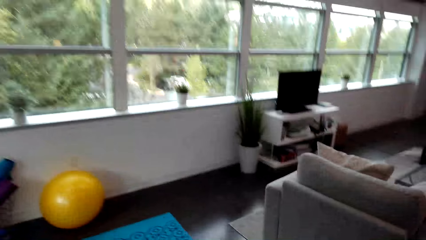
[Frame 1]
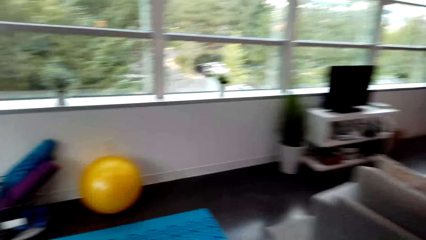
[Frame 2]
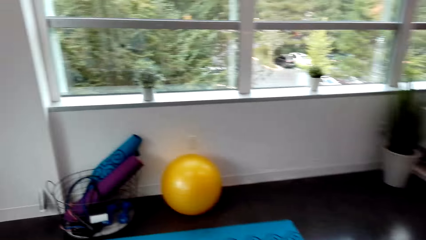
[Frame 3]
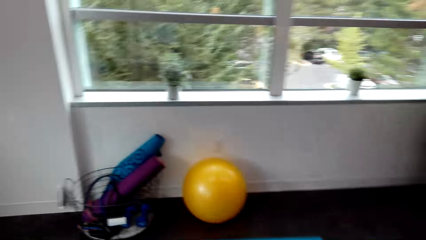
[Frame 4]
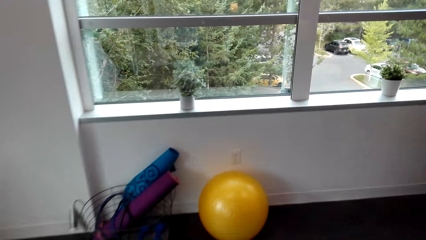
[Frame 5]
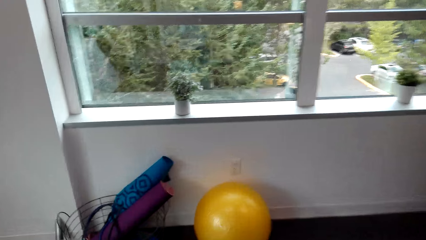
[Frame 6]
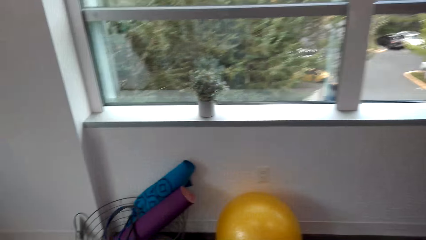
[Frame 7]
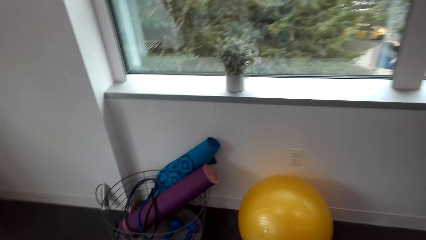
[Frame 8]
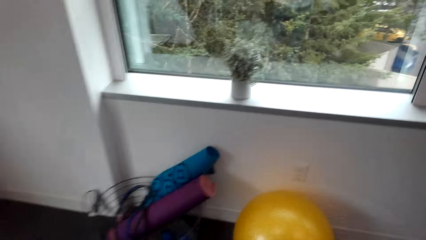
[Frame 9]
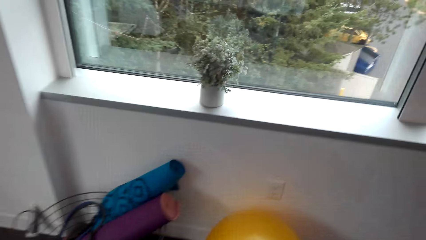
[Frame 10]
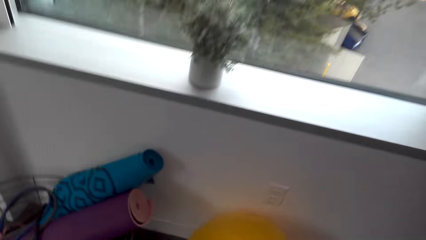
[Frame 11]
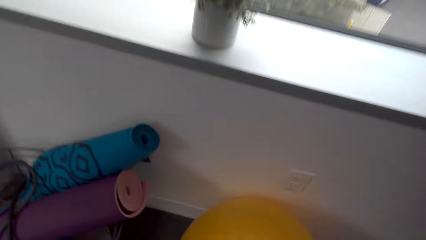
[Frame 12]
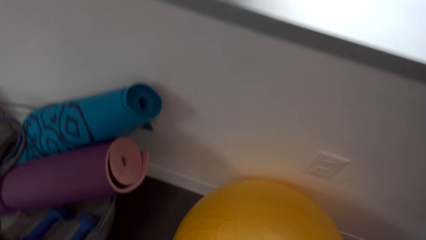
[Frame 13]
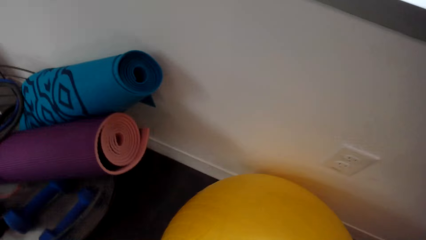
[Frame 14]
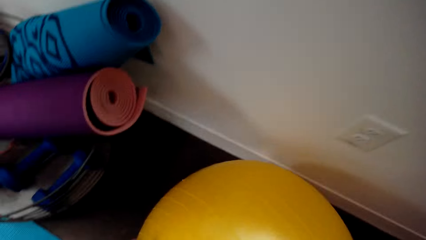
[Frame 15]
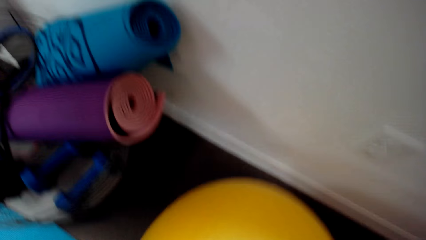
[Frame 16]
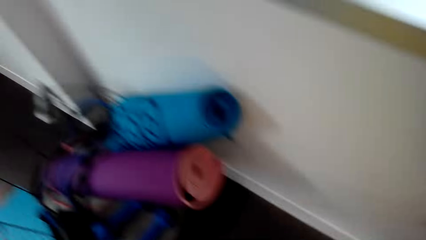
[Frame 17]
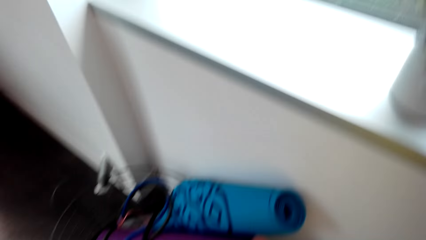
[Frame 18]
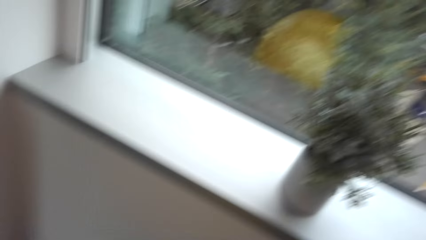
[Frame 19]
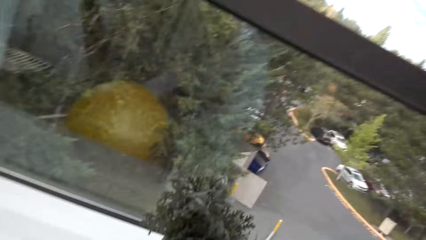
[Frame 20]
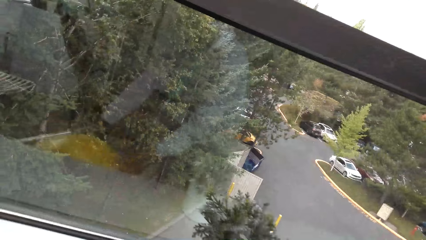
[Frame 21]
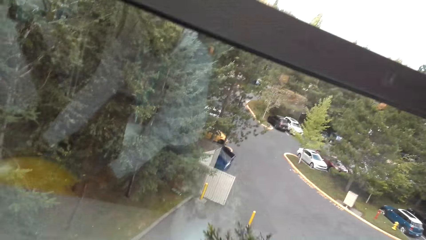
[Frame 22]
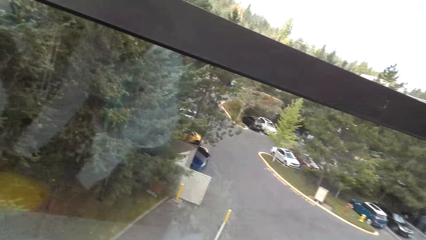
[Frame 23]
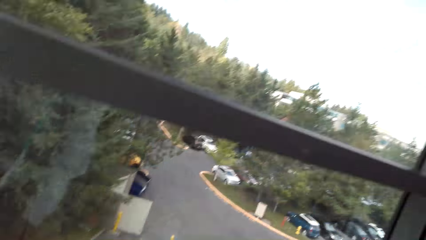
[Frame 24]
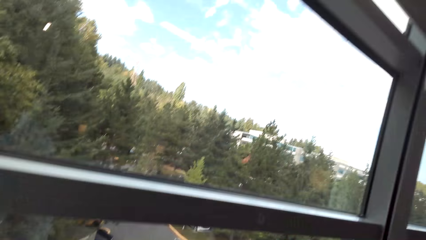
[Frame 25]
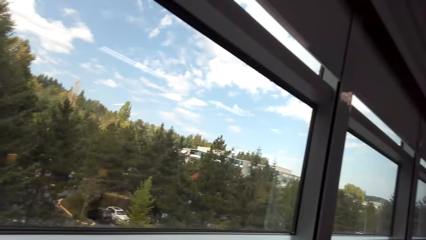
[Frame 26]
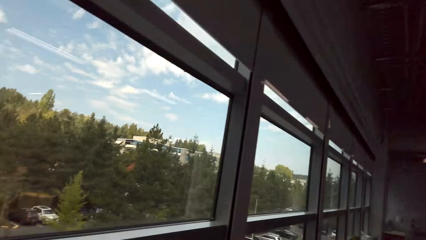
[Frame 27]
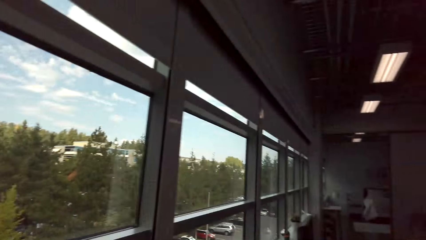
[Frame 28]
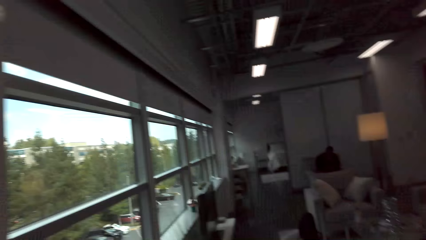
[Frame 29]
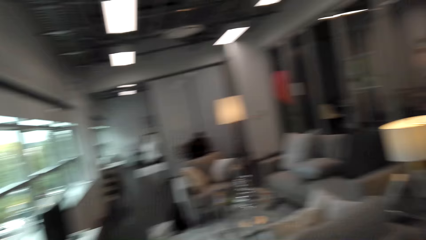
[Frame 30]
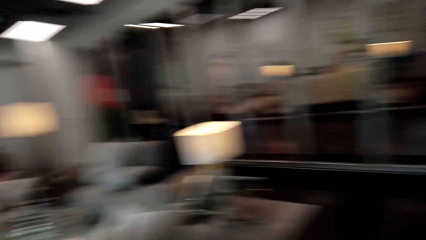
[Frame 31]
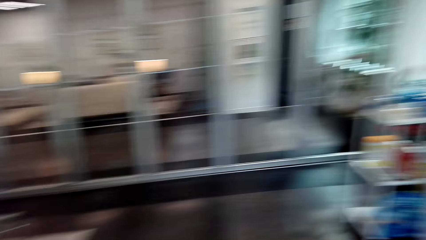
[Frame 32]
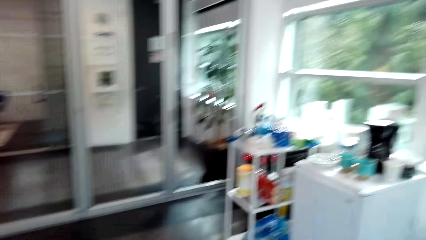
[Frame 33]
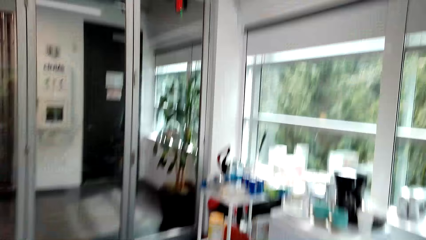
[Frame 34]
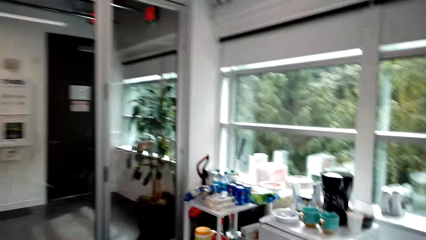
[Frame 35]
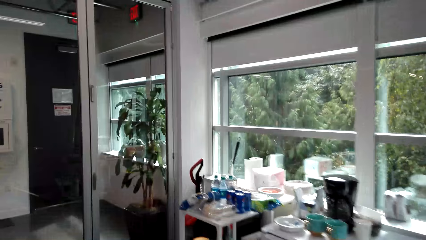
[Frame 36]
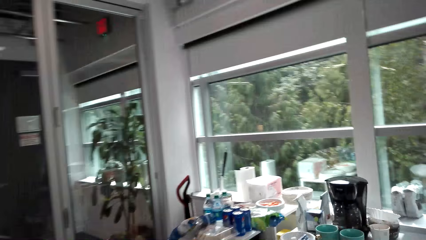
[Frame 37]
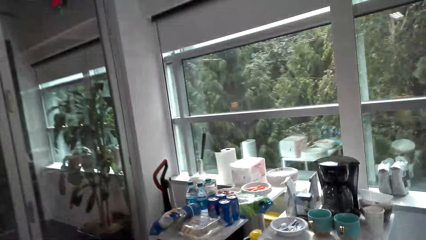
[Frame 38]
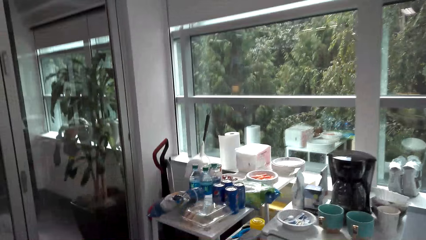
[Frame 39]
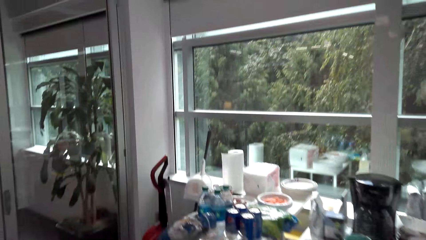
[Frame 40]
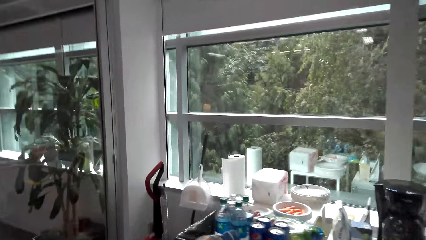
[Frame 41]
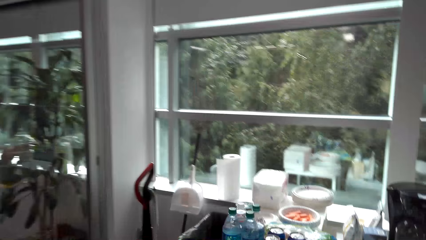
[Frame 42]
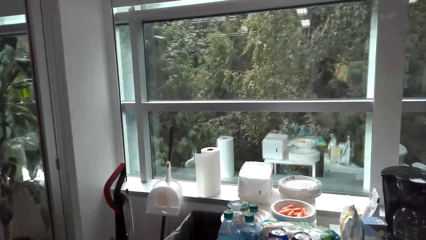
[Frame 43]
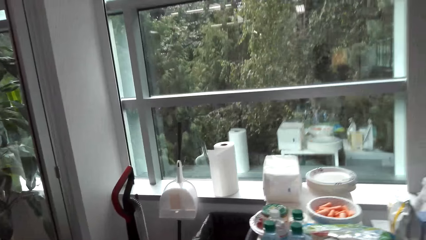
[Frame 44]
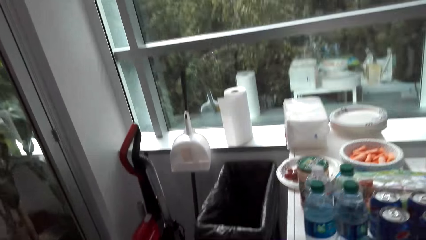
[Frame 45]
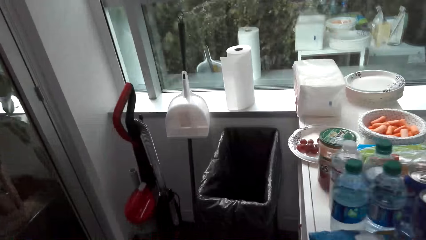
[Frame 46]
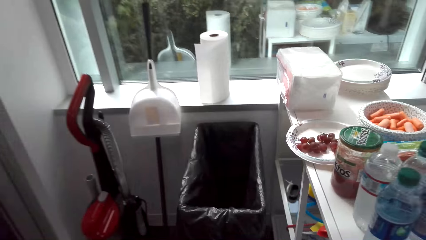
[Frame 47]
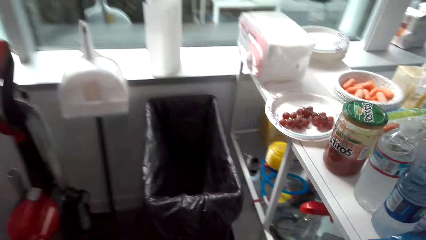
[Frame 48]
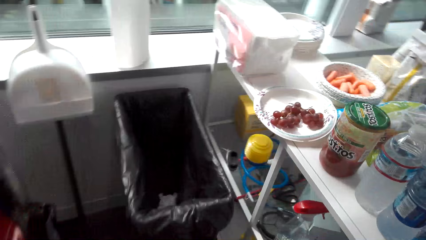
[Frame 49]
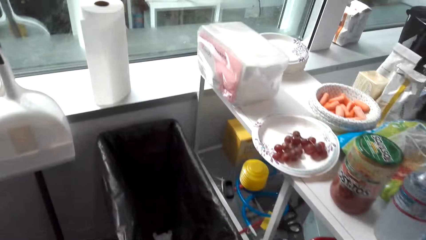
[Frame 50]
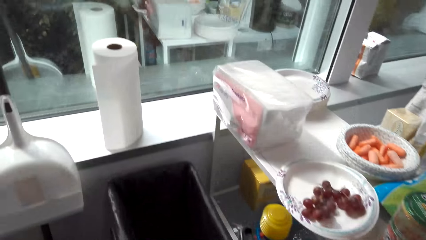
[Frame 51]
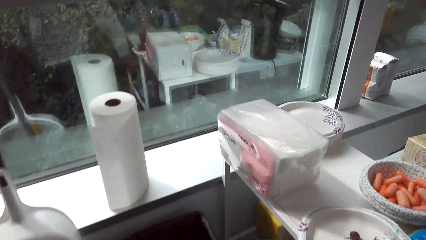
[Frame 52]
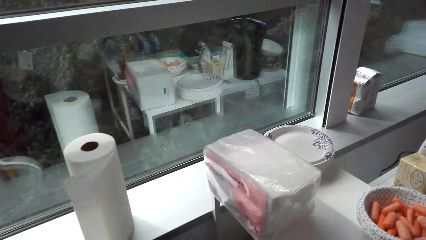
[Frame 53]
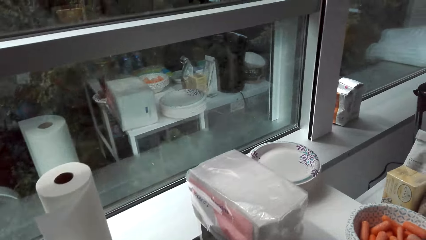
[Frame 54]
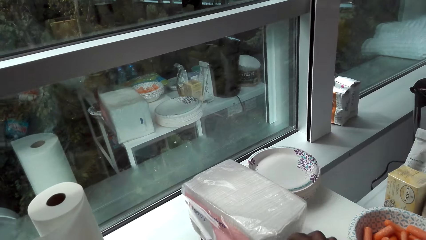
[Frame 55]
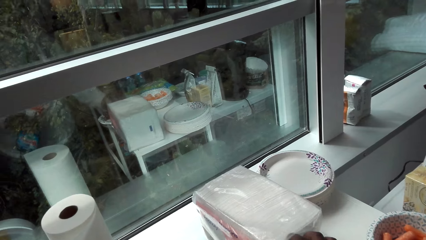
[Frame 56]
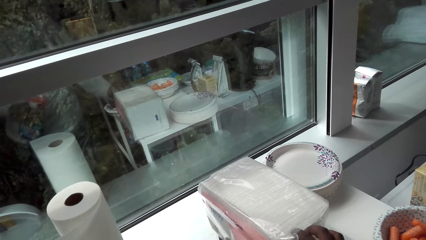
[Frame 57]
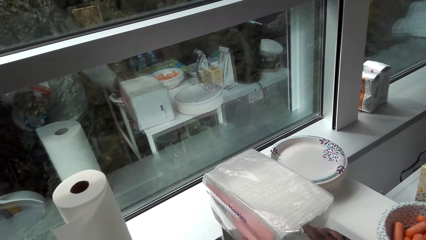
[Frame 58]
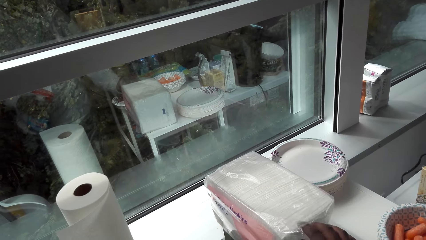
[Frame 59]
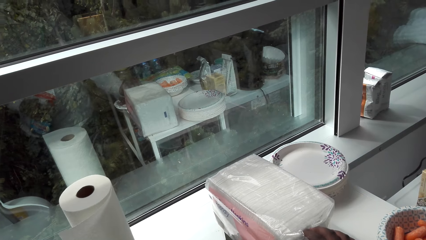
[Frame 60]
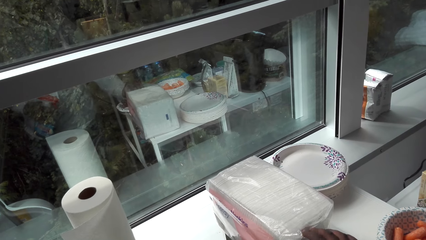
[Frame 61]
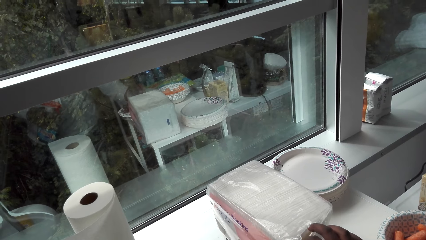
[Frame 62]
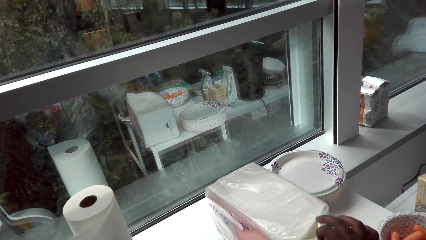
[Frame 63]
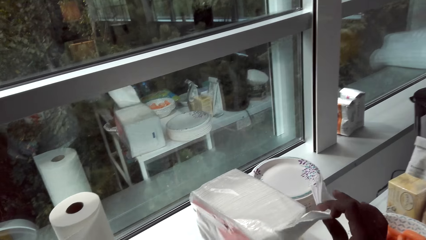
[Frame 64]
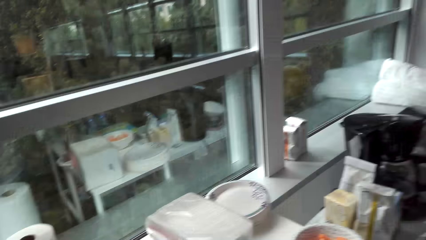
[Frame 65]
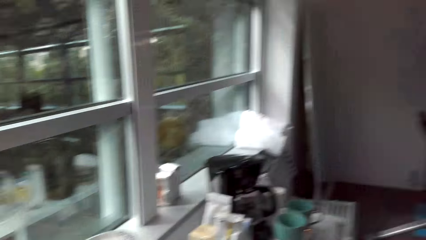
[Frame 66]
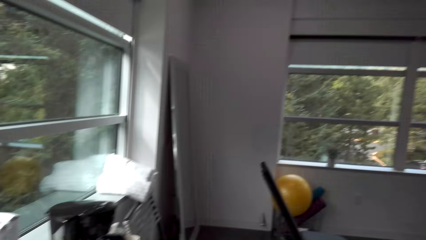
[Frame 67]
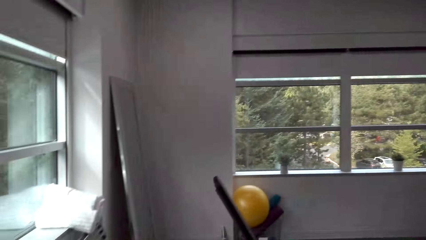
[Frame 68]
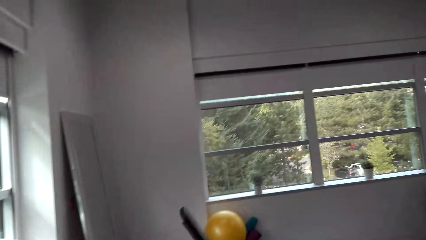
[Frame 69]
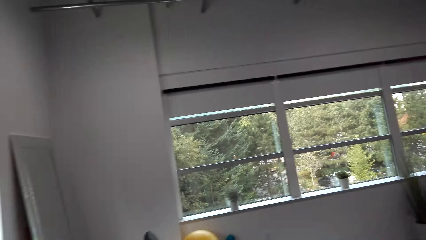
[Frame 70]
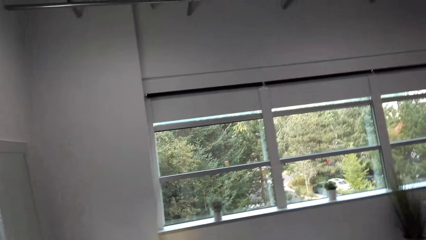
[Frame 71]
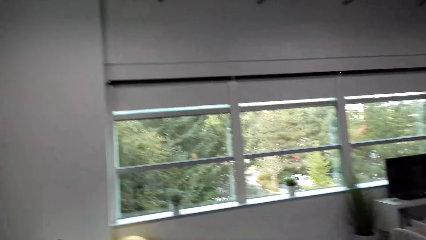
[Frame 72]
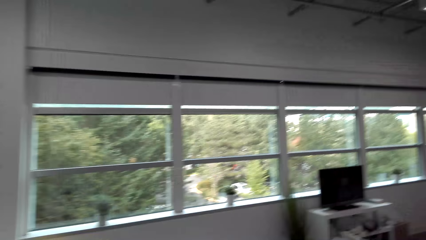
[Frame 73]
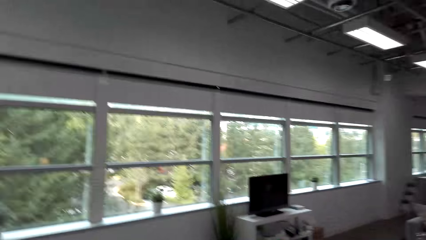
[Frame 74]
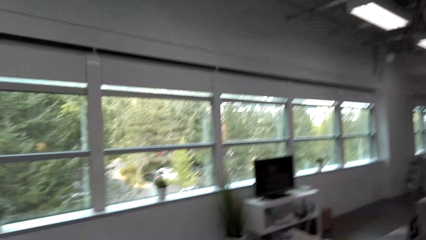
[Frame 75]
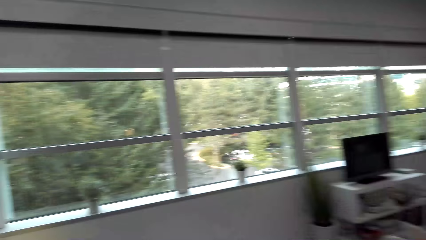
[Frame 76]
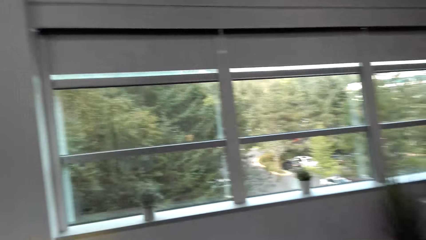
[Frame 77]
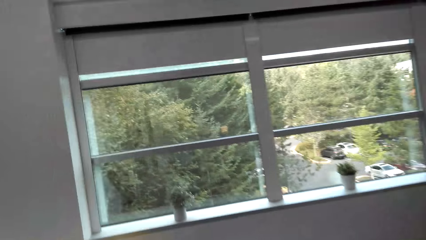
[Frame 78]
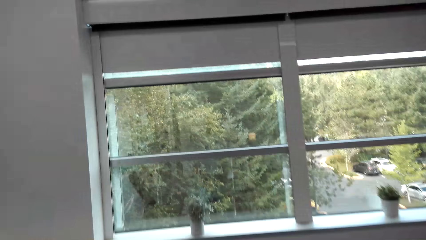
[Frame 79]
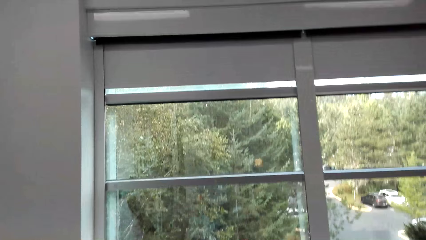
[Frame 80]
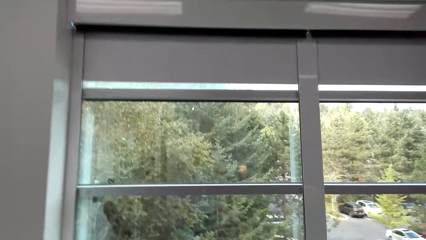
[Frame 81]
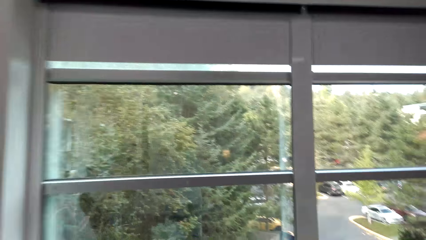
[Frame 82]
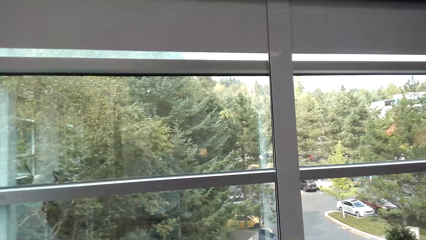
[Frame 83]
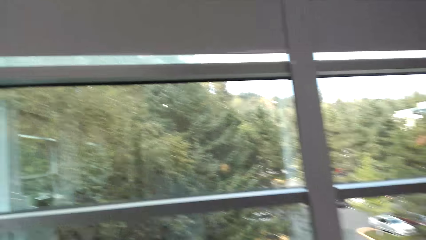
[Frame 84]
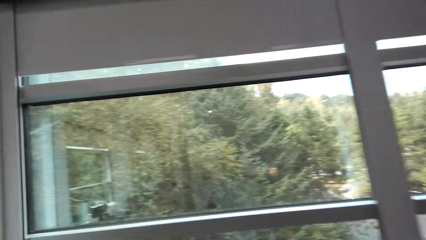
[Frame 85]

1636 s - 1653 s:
The camera wearer picks a gym ball. They put the ball aside. They walk around the house. They pick a serviette.
